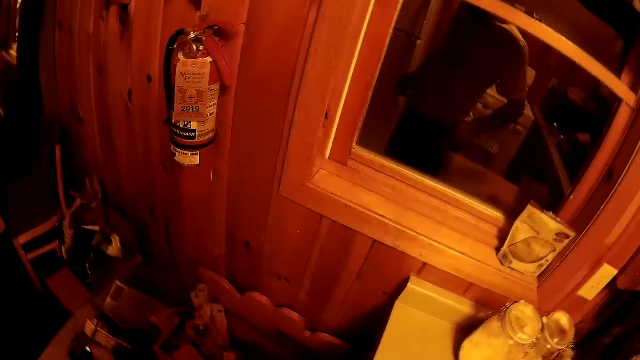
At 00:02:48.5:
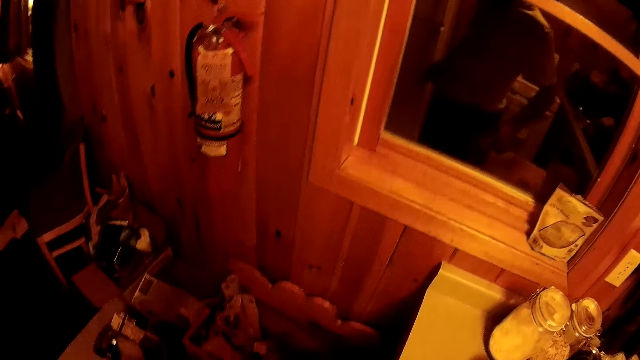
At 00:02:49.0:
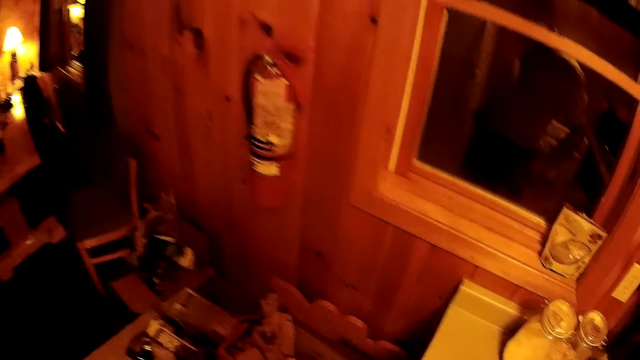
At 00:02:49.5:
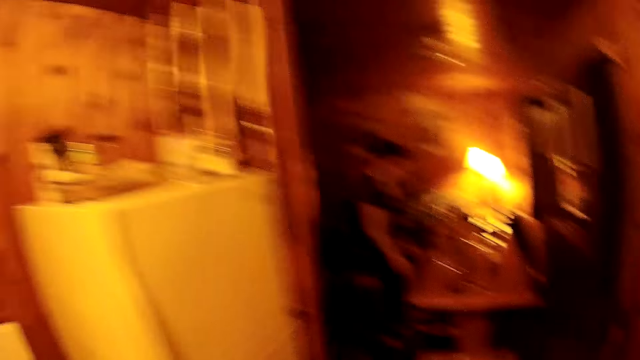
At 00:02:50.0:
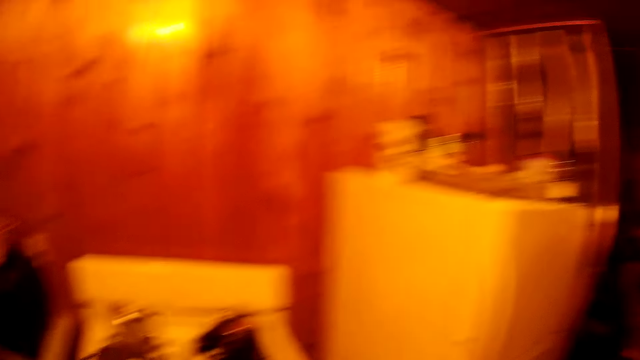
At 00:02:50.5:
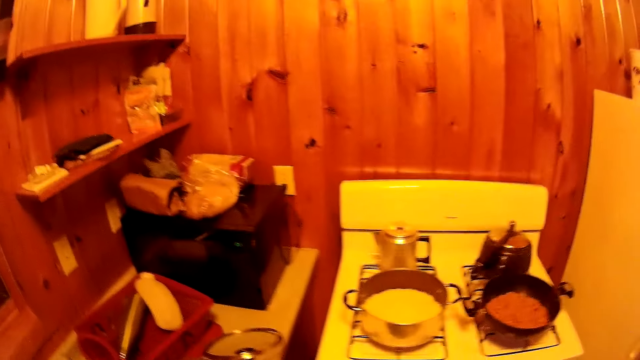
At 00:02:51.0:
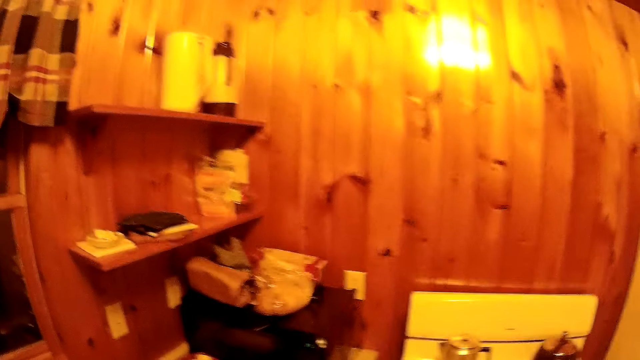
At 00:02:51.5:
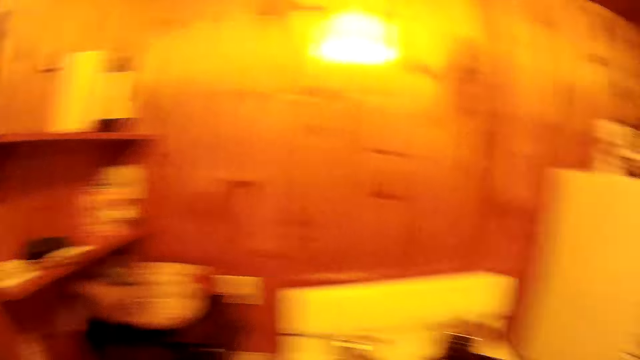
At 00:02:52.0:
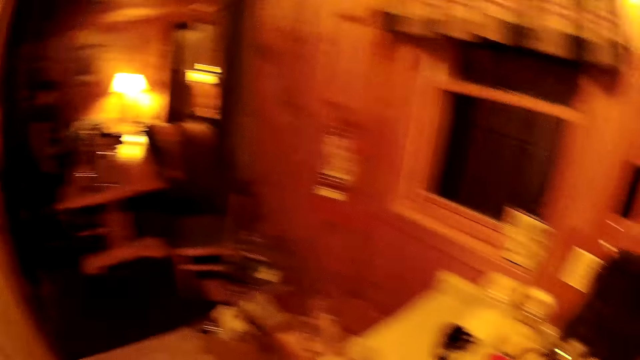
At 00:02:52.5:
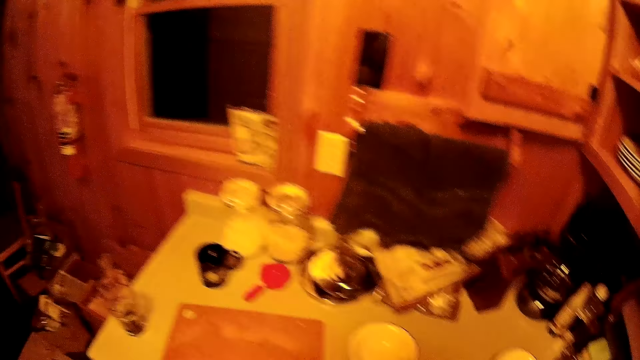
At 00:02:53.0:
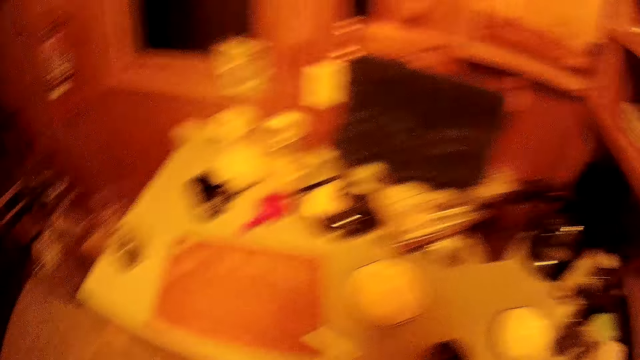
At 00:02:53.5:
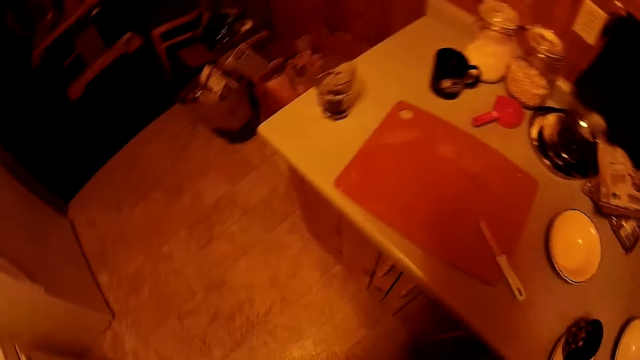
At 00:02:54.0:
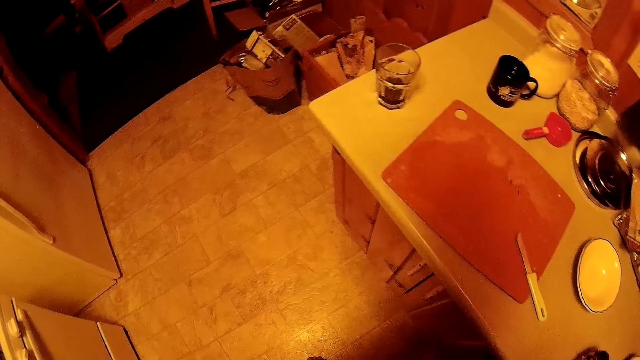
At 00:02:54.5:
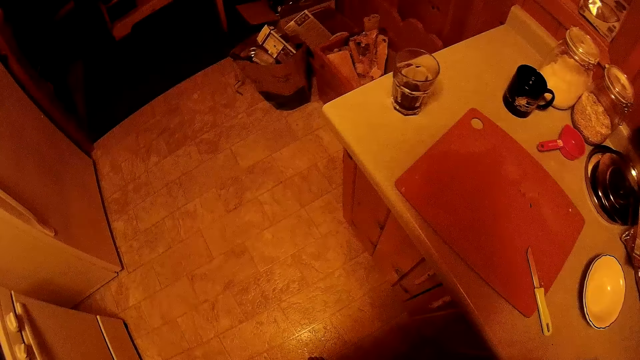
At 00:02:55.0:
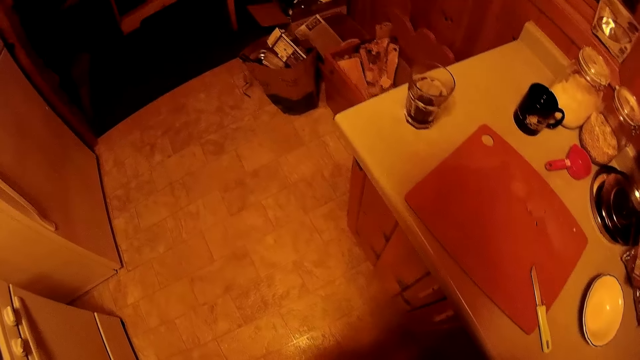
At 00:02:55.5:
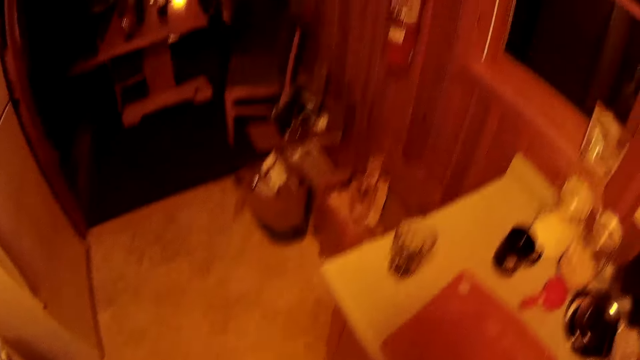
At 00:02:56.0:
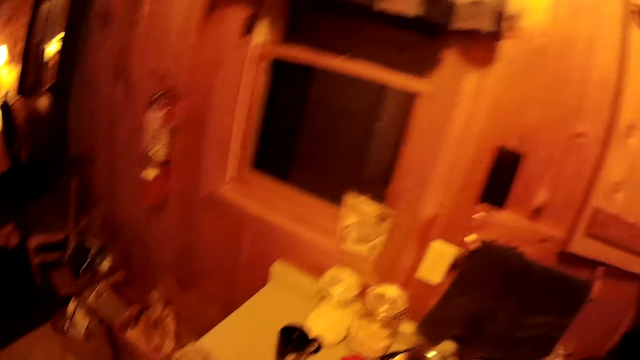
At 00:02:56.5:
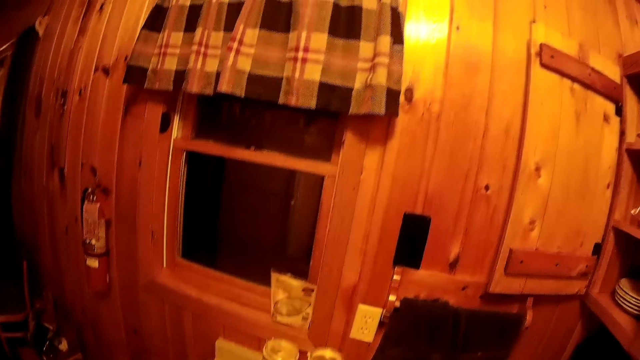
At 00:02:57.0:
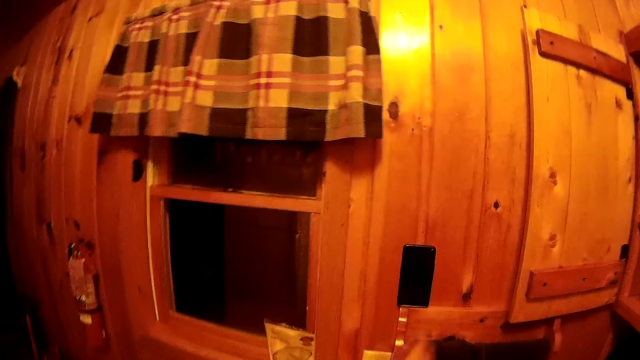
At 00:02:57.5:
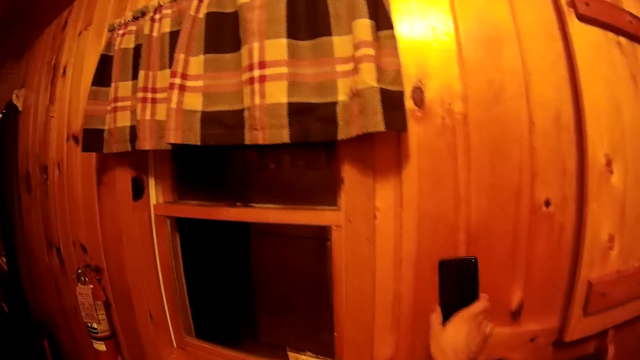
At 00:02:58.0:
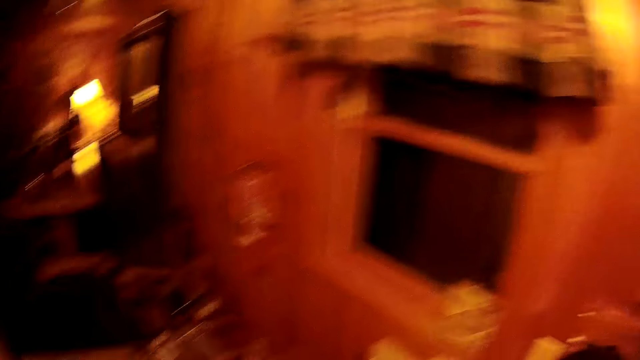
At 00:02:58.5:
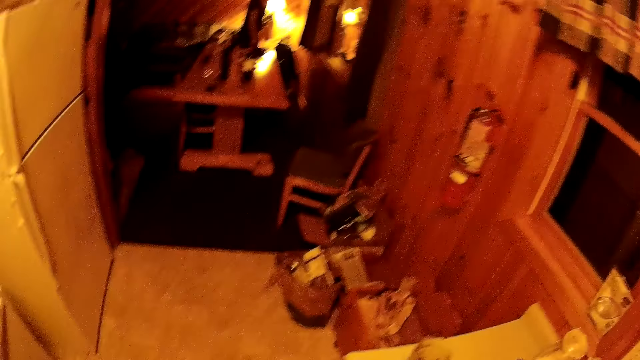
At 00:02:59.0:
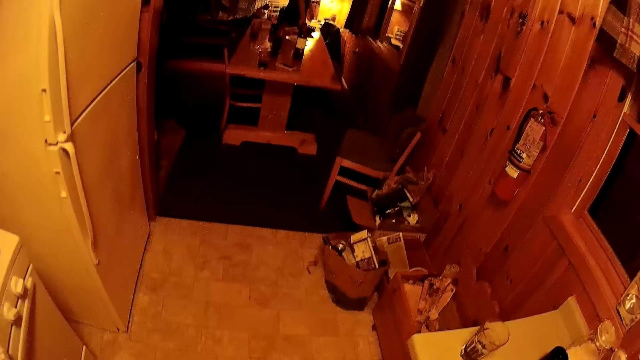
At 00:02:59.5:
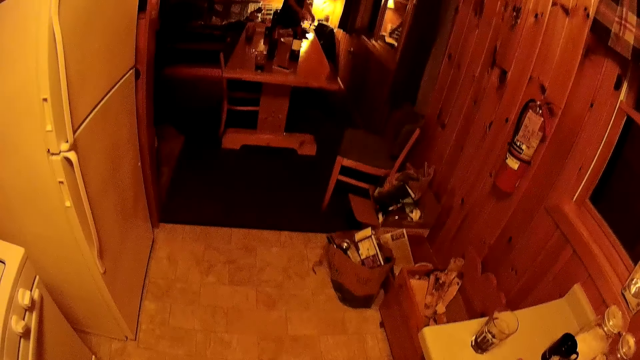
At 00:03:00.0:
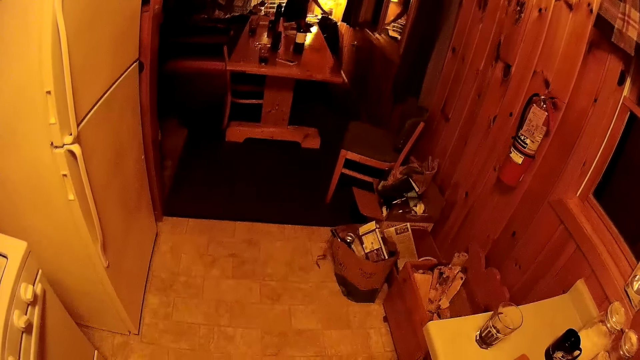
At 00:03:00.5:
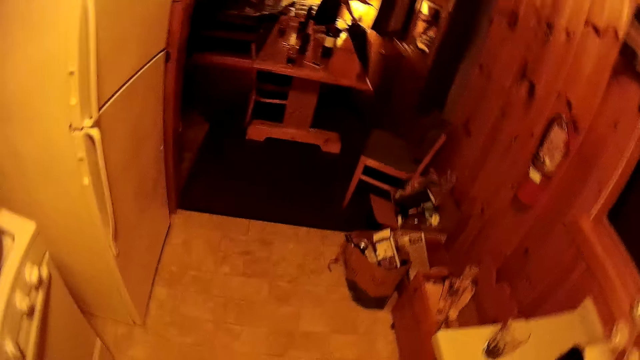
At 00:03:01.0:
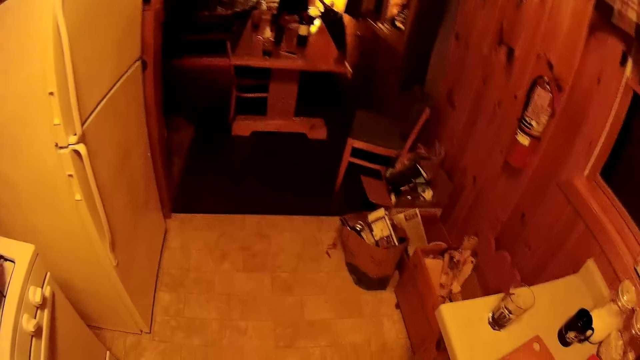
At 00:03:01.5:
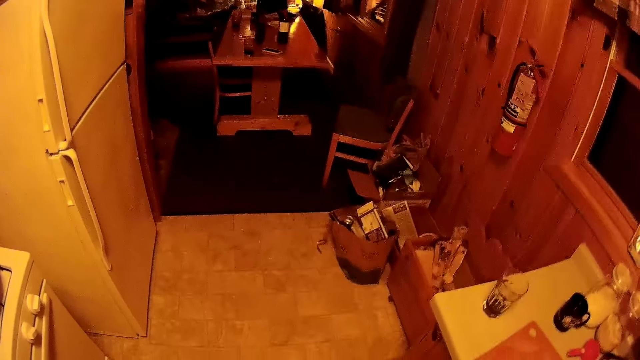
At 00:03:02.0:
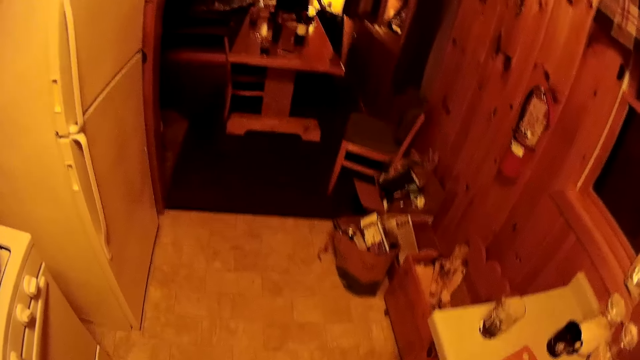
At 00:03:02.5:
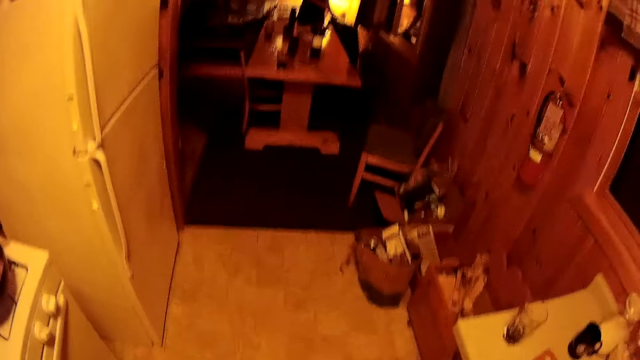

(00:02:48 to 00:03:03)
The camera wearer grabs the phone.

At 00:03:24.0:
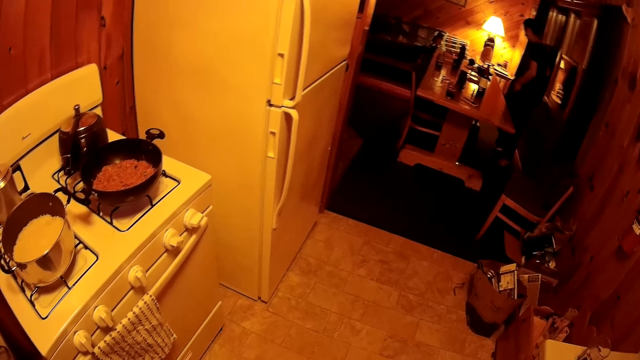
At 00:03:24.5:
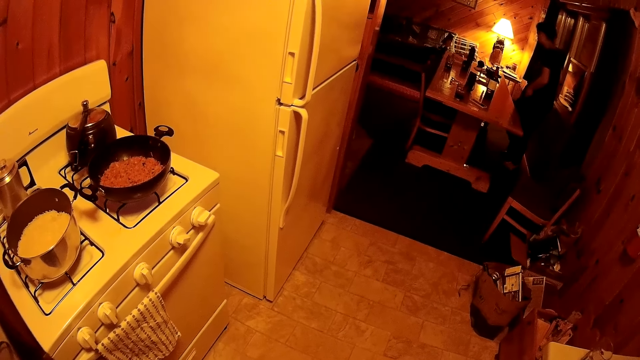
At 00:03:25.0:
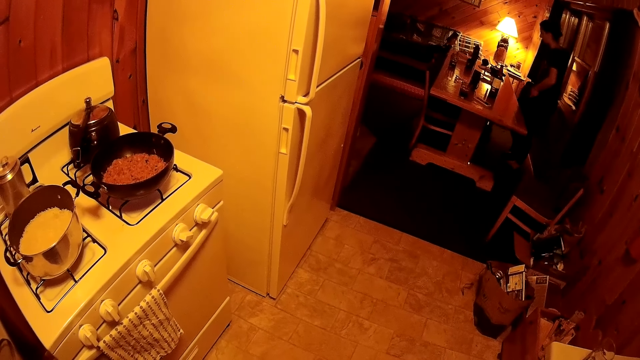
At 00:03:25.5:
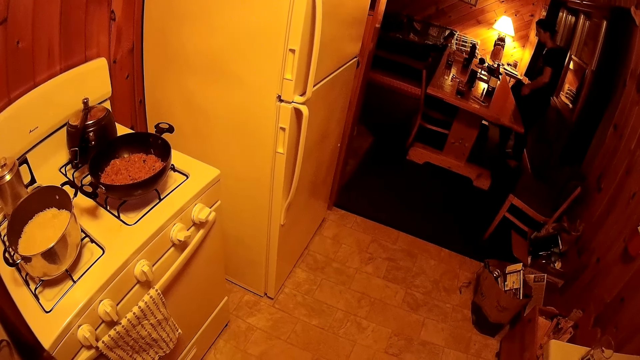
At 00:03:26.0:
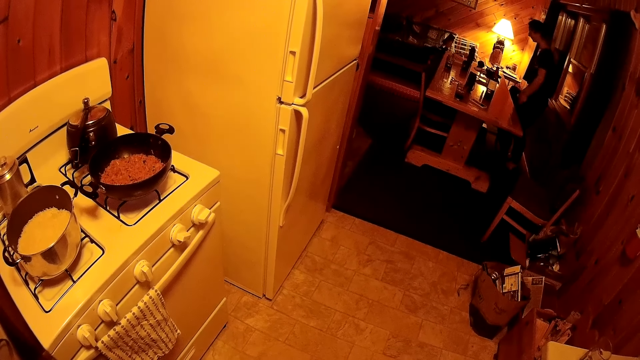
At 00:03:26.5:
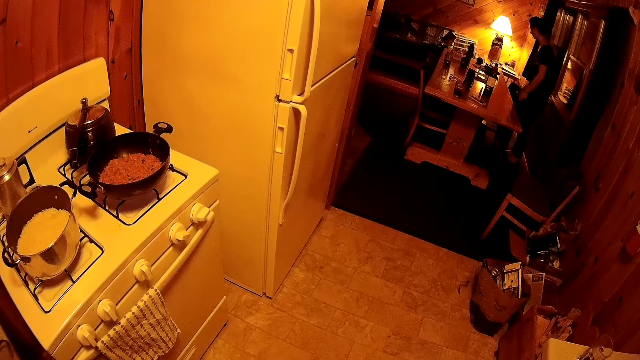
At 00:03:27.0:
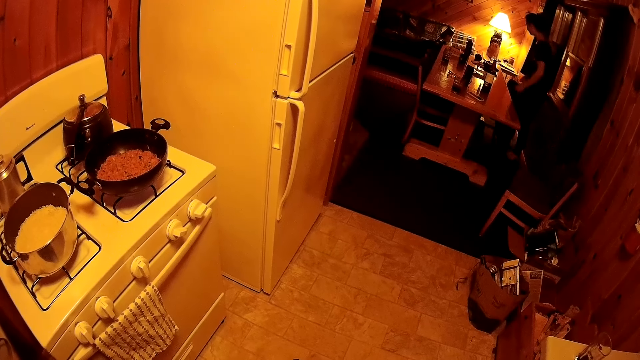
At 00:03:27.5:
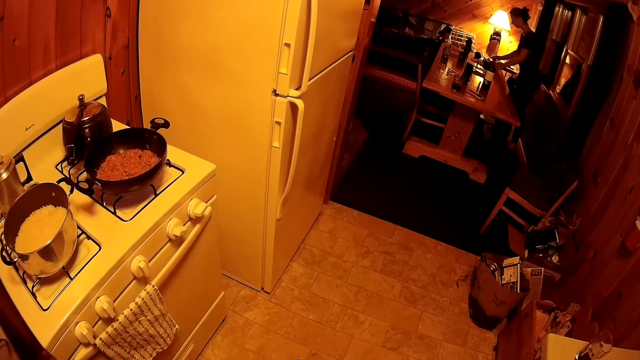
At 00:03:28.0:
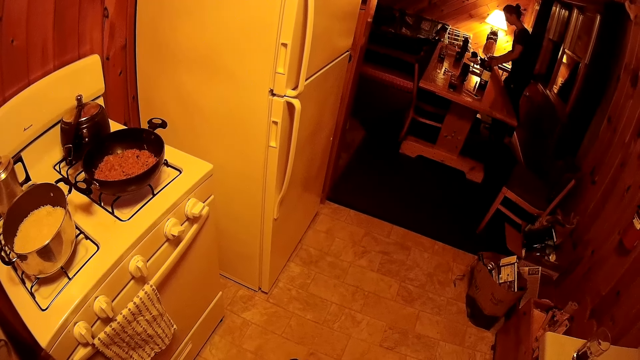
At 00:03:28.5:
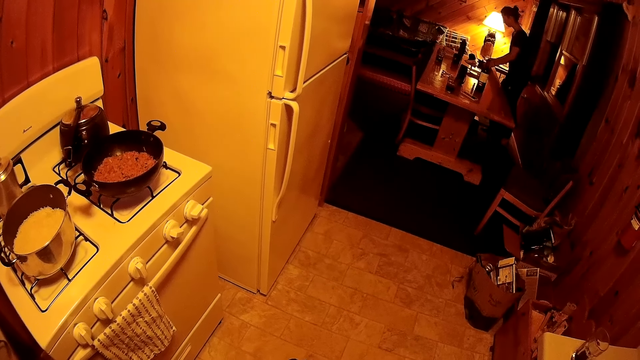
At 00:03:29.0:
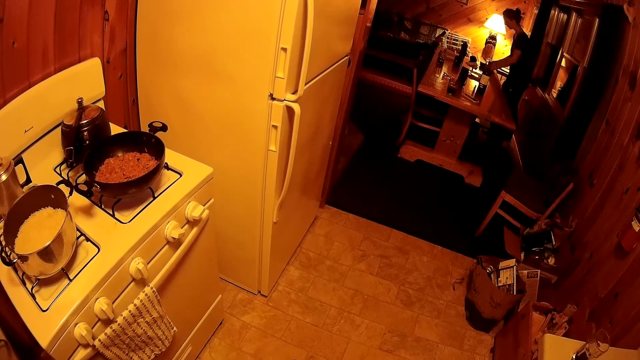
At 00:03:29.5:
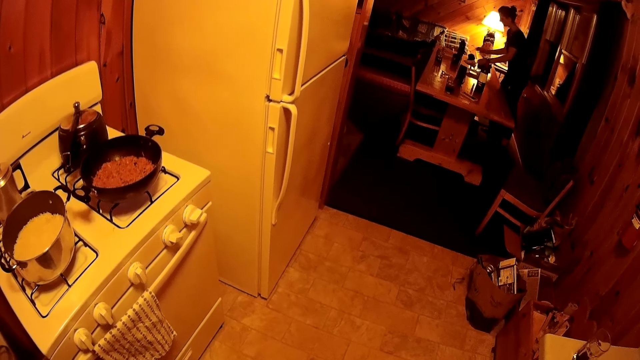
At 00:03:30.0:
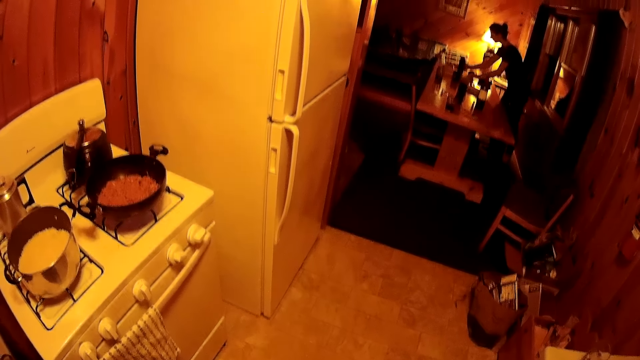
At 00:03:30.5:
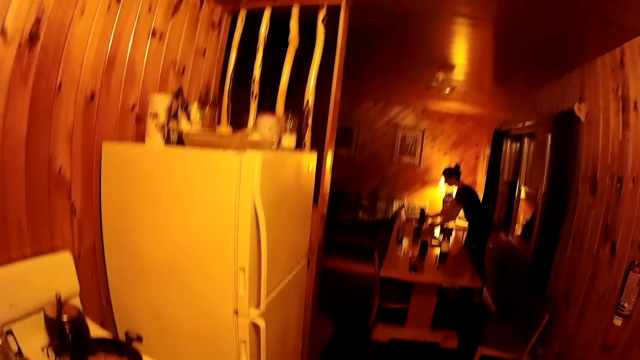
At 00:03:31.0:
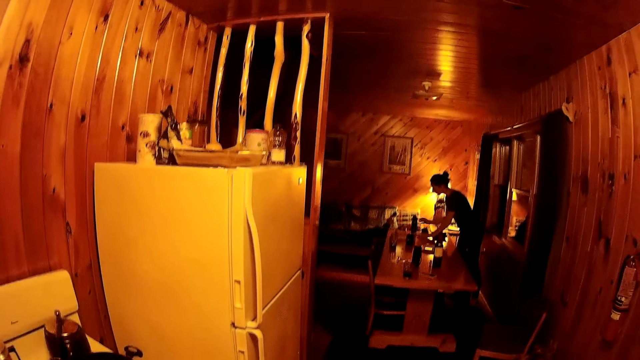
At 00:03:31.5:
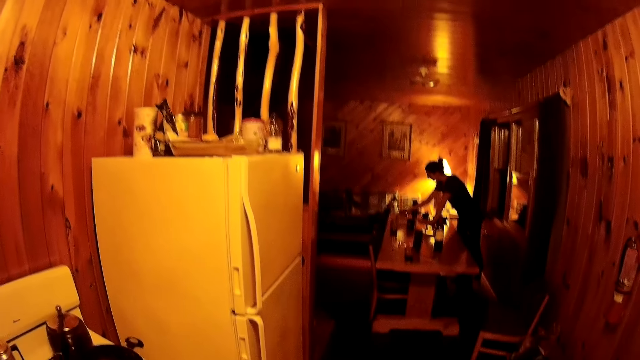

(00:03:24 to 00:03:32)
A person arranges the chair and arranges the table.
